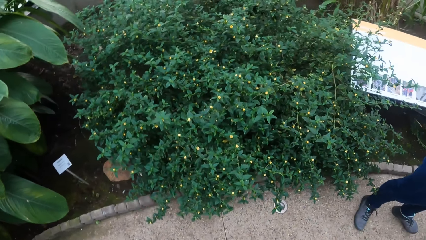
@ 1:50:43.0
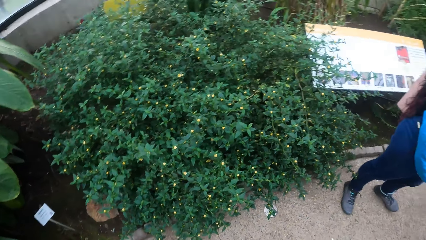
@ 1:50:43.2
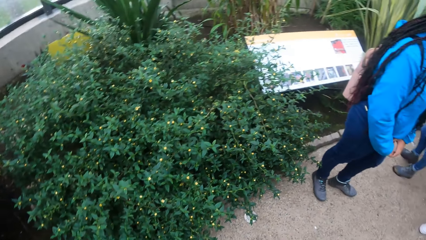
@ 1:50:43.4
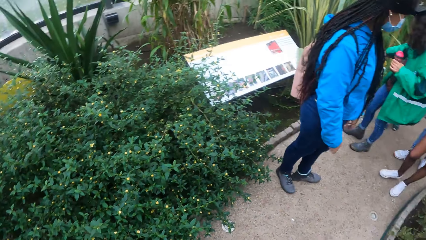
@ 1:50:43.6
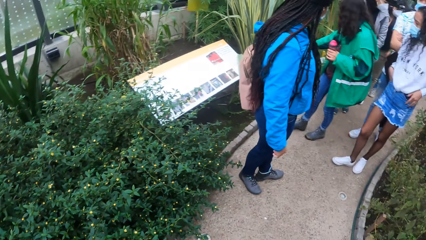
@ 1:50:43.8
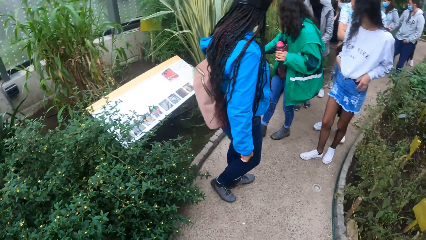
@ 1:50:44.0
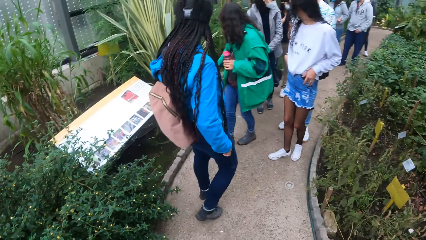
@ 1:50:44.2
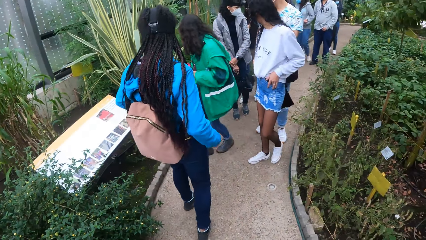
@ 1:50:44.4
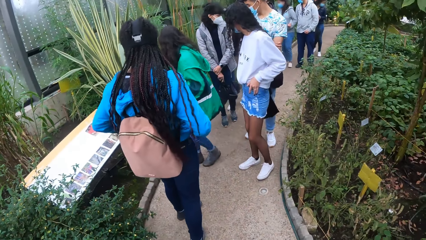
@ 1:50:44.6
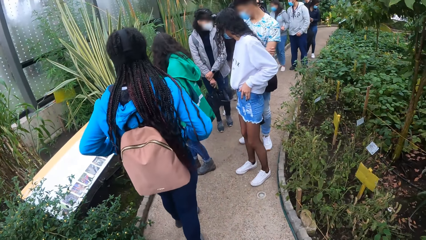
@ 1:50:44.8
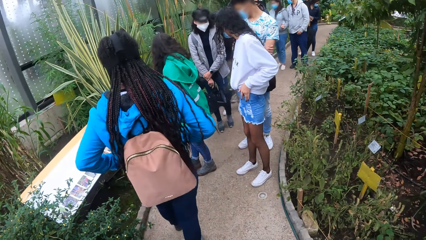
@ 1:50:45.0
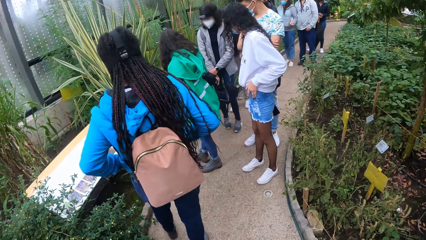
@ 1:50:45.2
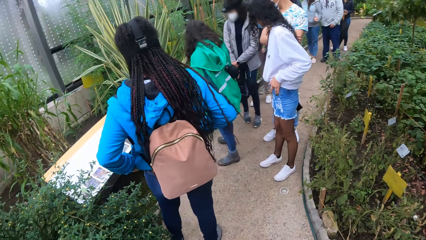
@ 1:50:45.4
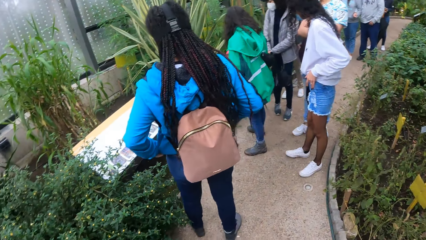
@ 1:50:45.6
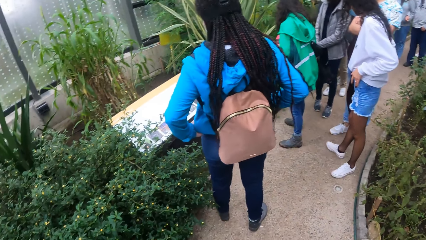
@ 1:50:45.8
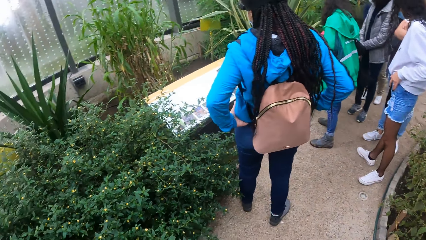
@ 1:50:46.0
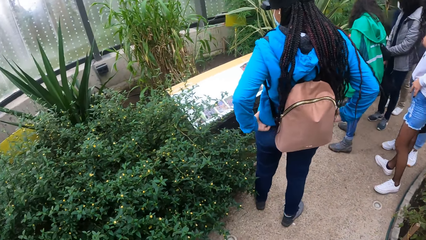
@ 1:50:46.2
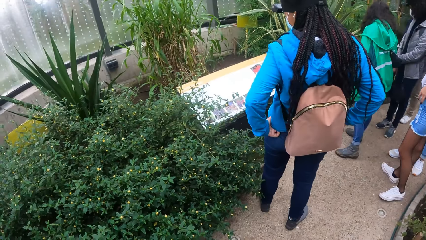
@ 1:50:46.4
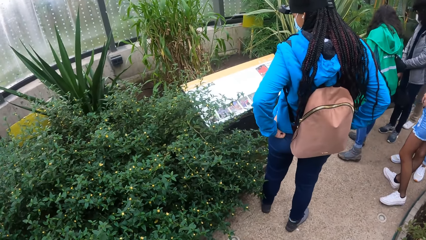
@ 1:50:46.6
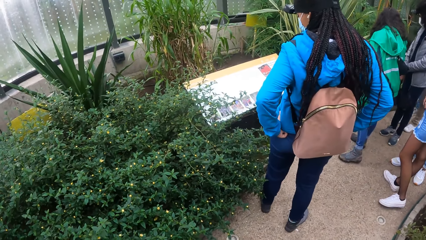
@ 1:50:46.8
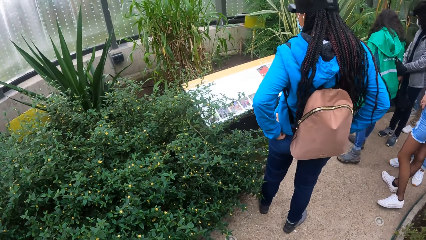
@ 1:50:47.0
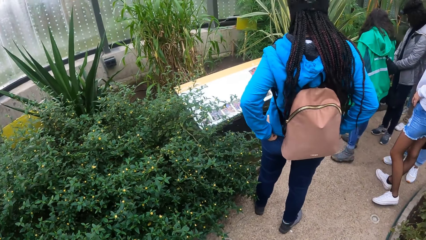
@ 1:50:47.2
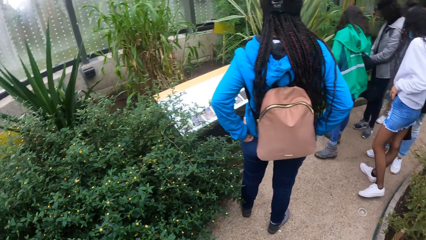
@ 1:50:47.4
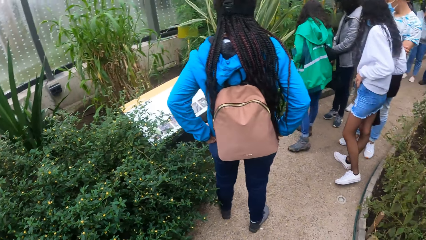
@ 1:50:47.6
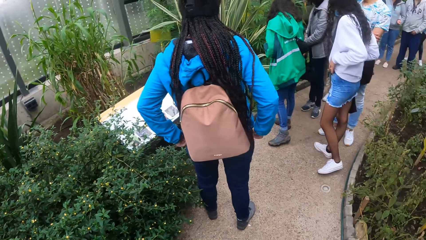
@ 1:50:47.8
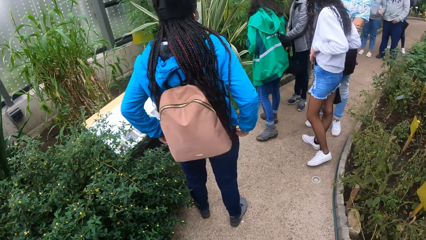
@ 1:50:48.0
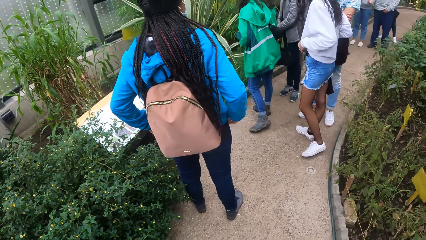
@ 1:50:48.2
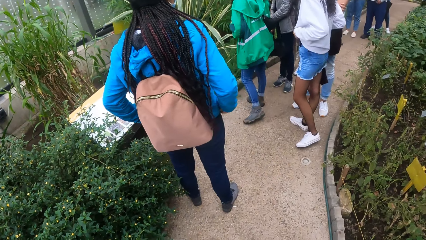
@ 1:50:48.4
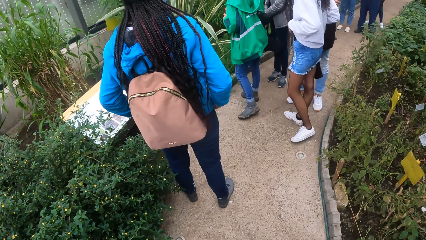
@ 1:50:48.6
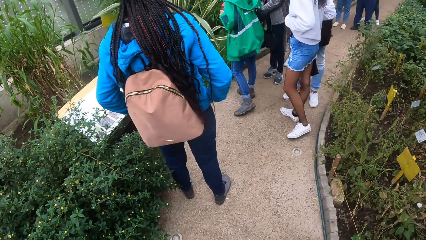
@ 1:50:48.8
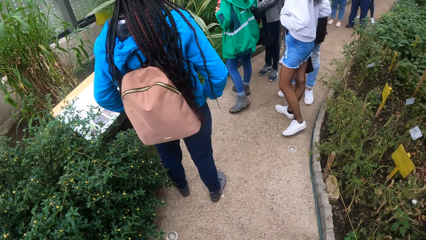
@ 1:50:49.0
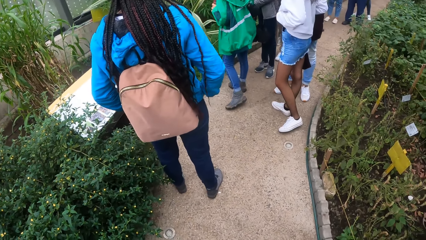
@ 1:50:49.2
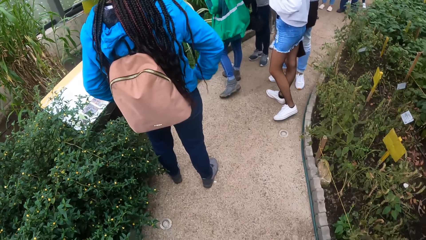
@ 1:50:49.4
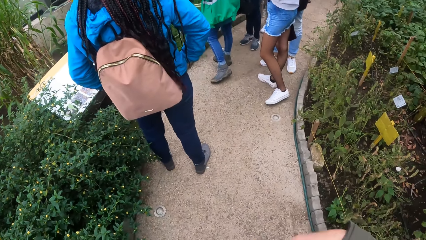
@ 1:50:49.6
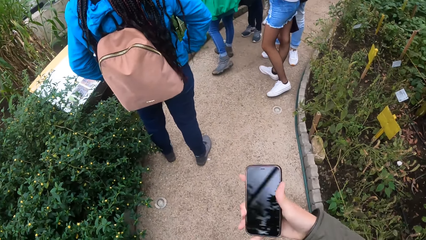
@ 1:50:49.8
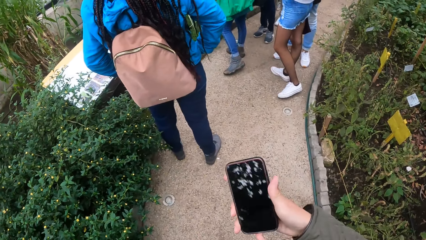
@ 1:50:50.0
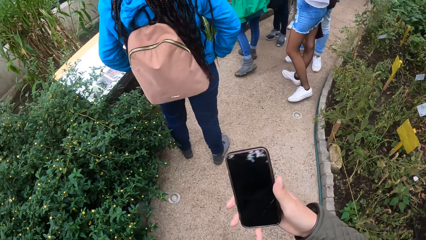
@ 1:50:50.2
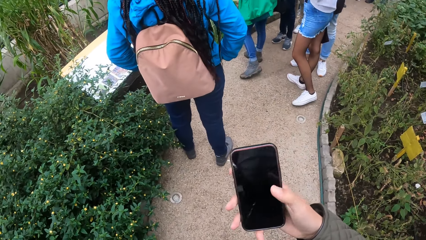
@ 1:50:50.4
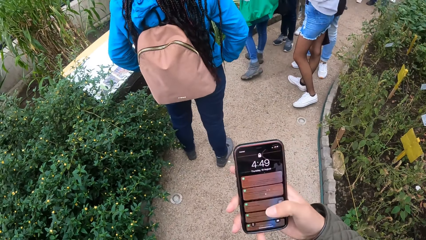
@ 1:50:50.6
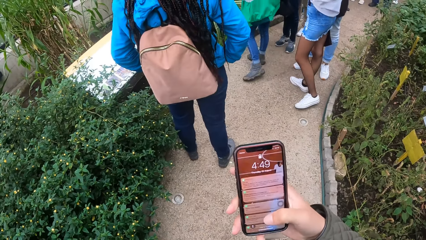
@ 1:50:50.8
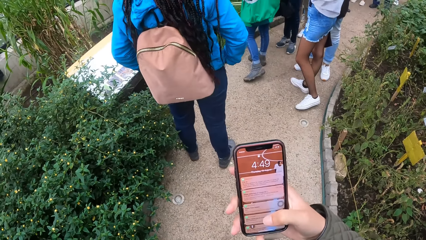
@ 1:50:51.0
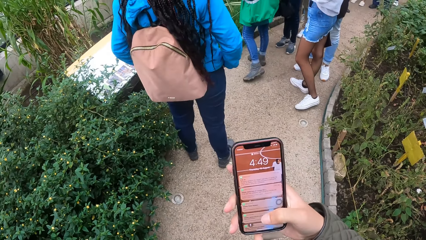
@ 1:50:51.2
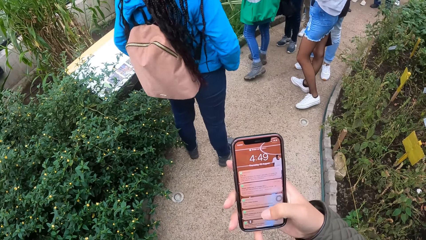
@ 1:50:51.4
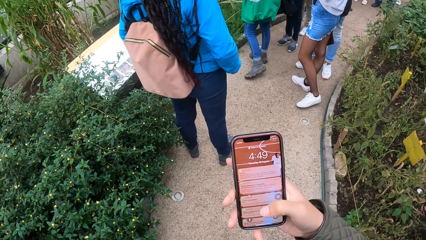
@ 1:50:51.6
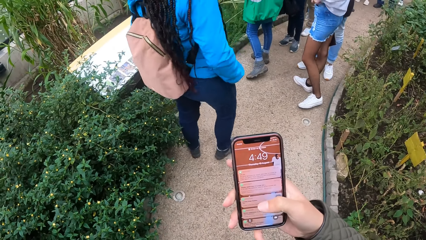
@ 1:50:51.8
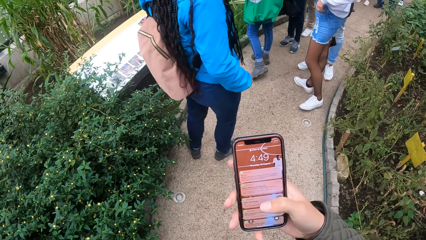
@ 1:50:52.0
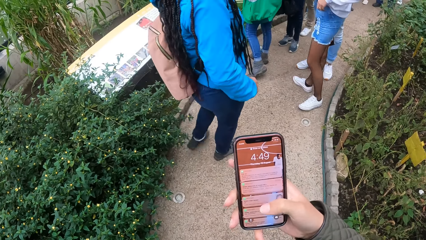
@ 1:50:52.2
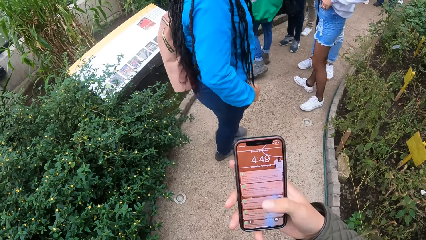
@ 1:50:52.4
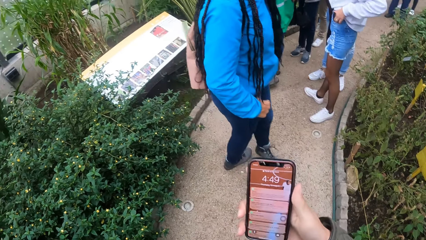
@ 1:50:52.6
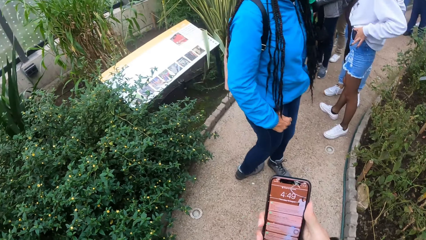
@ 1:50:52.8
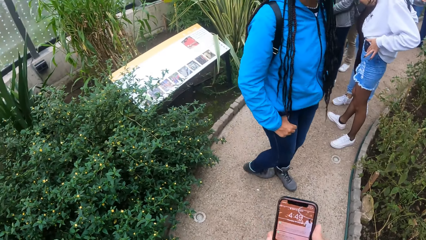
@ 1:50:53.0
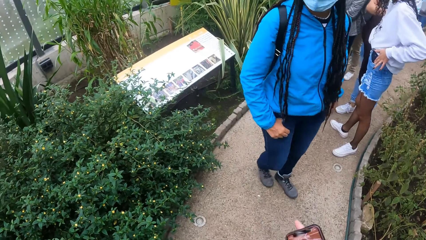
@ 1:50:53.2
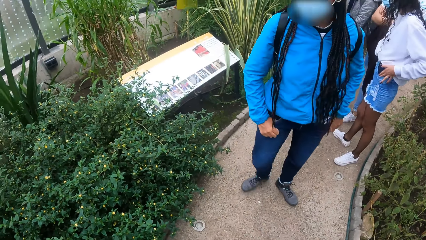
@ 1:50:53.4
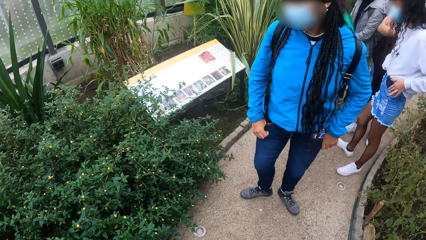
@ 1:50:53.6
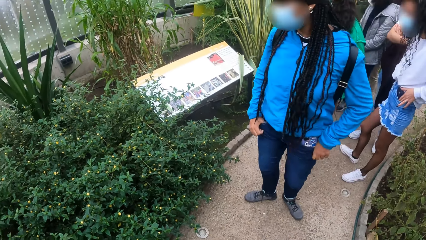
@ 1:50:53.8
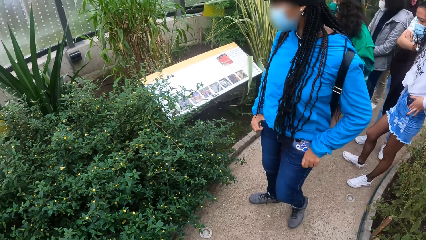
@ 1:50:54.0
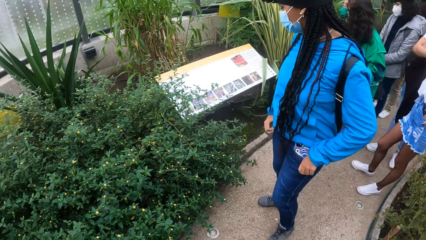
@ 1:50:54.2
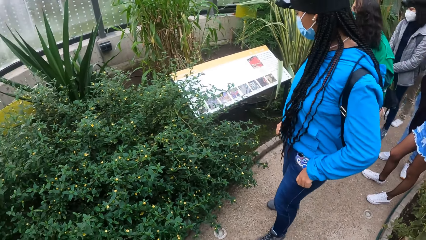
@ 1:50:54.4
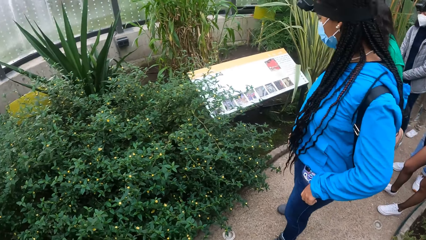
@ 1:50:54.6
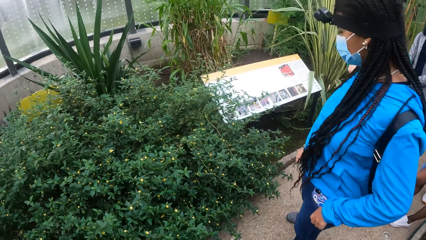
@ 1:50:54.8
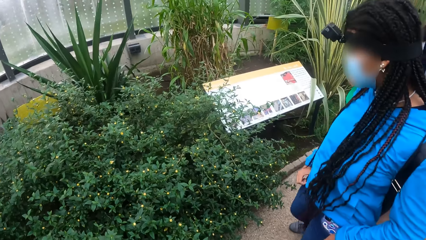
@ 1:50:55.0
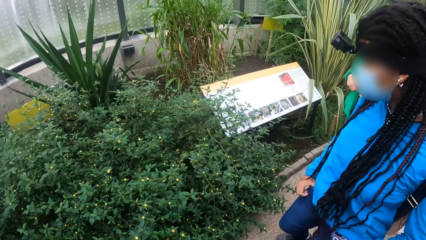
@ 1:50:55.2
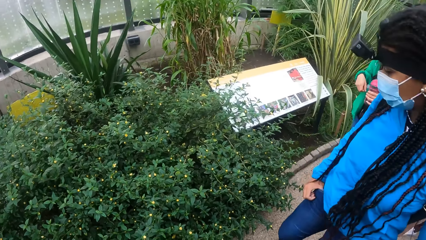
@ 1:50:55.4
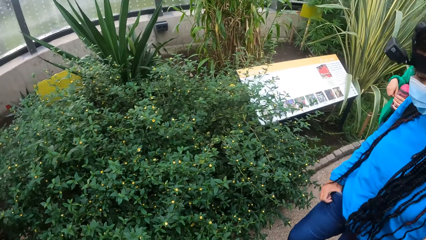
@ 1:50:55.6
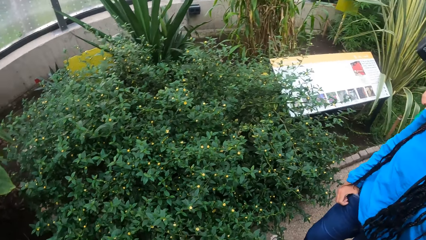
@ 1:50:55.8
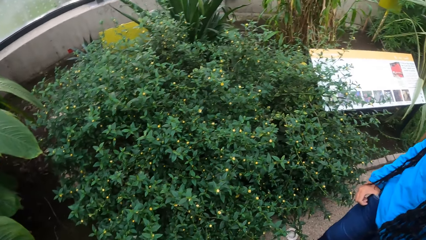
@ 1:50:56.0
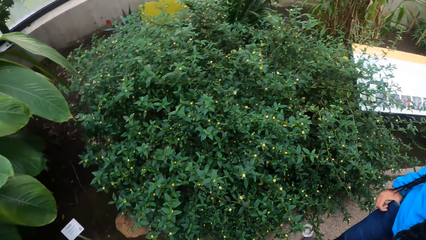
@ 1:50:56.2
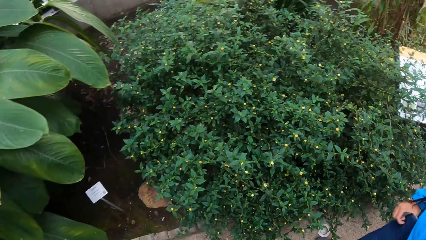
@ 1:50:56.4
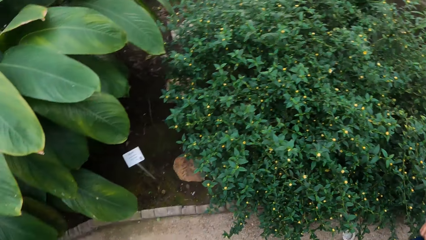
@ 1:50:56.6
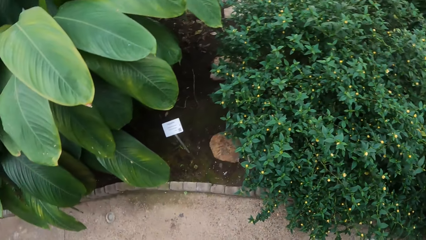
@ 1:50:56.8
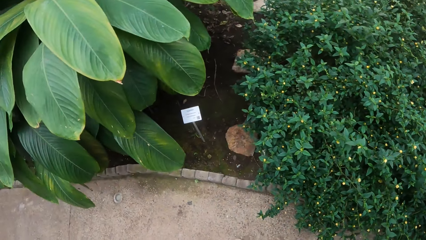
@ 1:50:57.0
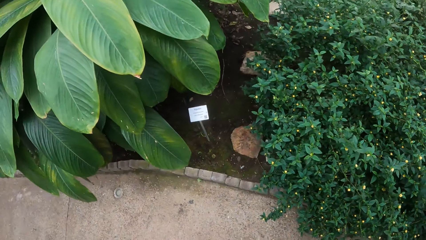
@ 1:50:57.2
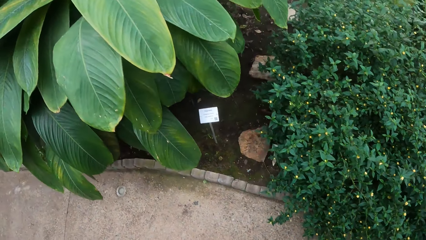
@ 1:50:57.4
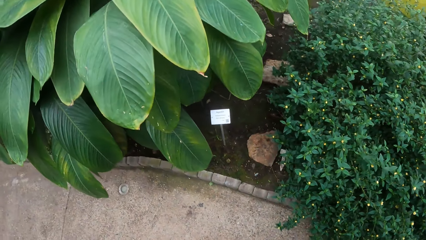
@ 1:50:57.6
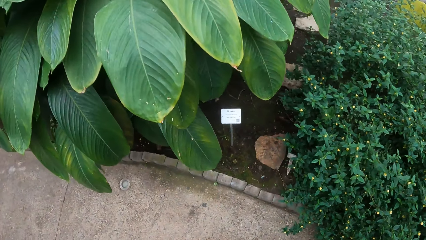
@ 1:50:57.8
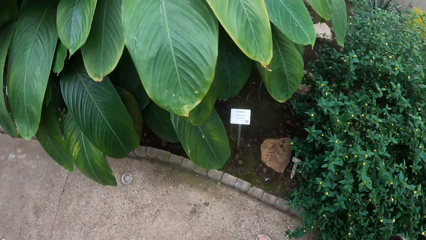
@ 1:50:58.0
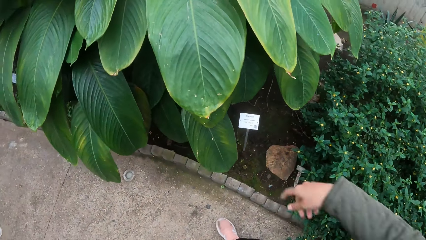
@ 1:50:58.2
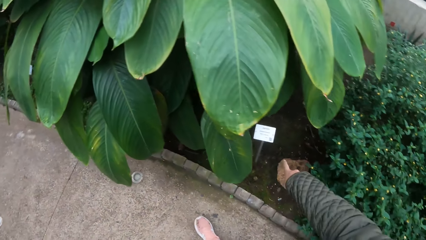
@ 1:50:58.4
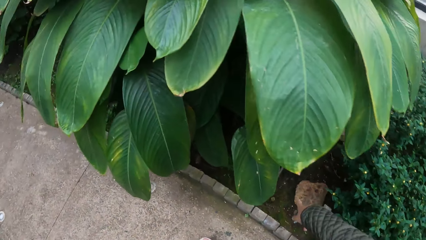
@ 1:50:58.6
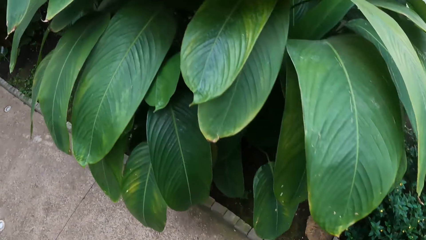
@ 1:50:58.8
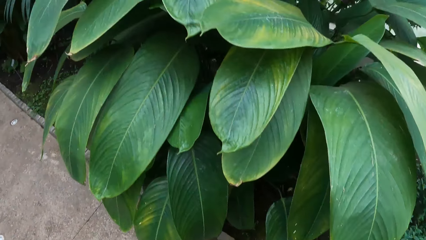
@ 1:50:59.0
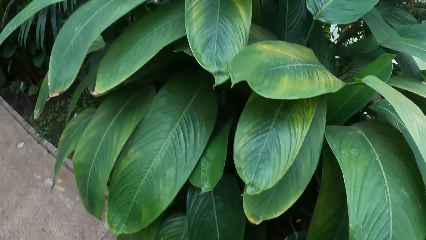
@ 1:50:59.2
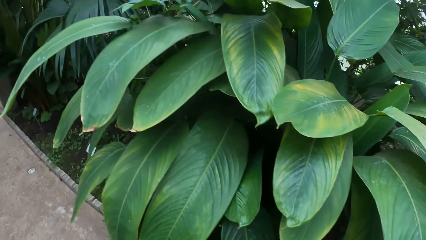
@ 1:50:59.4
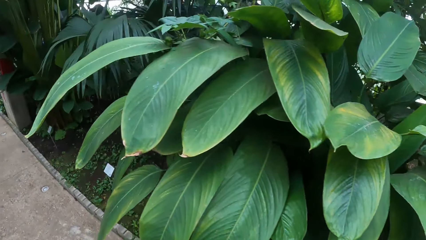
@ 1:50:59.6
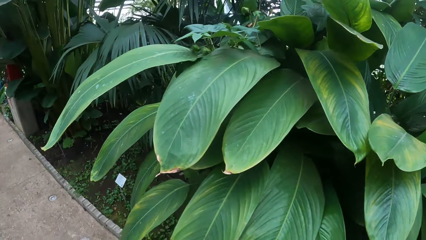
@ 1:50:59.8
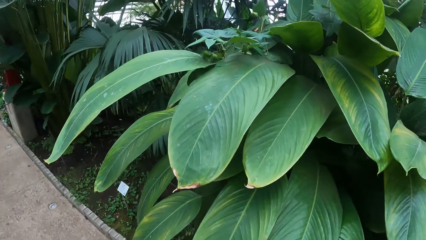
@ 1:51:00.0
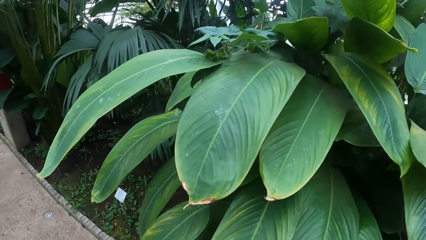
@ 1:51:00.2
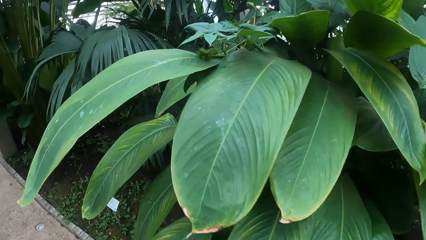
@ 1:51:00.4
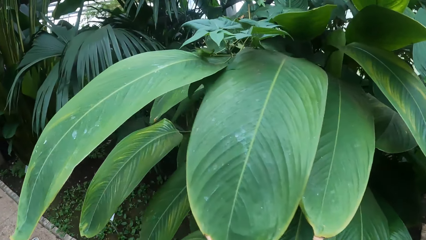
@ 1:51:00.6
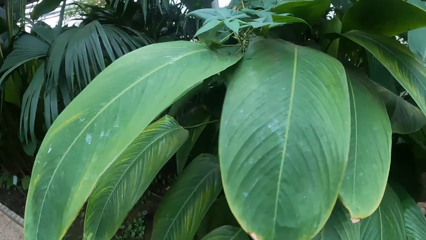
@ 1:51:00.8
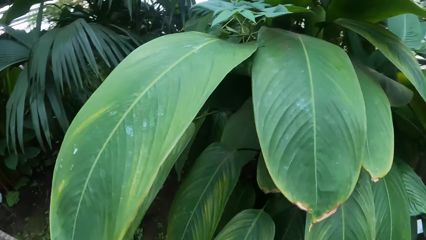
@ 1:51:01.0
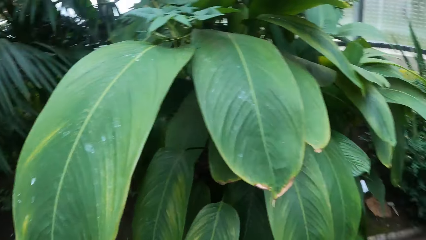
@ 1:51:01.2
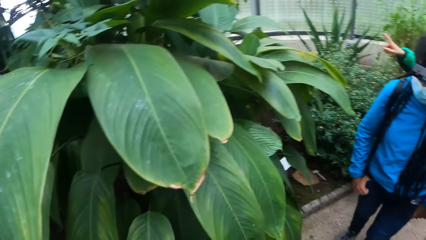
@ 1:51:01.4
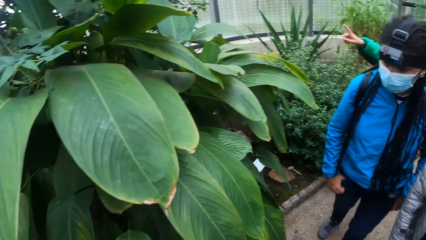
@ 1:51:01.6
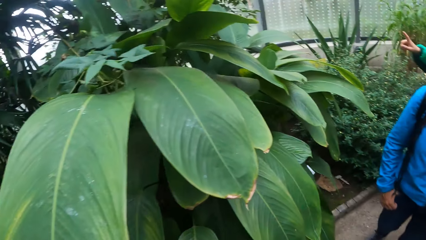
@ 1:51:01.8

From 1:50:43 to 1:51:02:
The girl adjusts her jacket with both hands. The camera wearer presses a phone with her right hand. She lifts the phone. She locks the phone. She points to a plant marker on the ground with her right hand.
